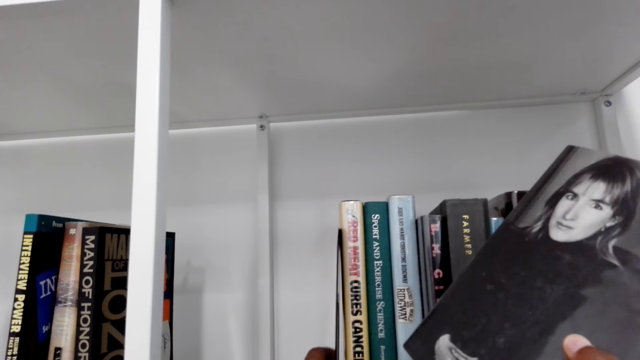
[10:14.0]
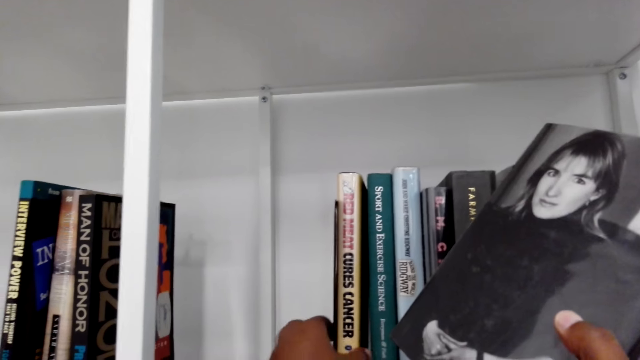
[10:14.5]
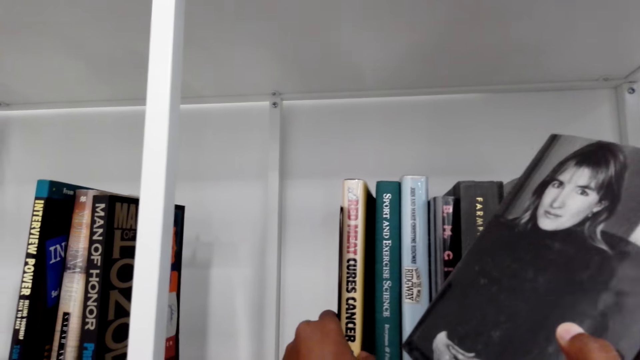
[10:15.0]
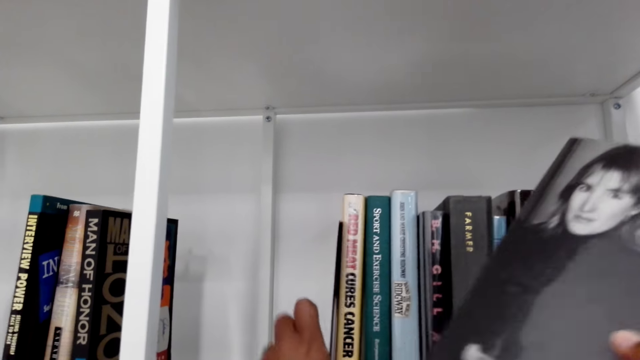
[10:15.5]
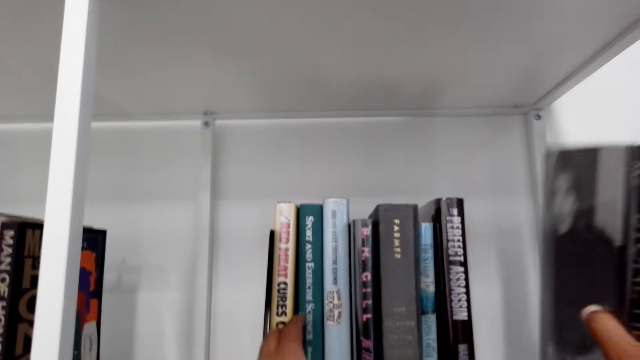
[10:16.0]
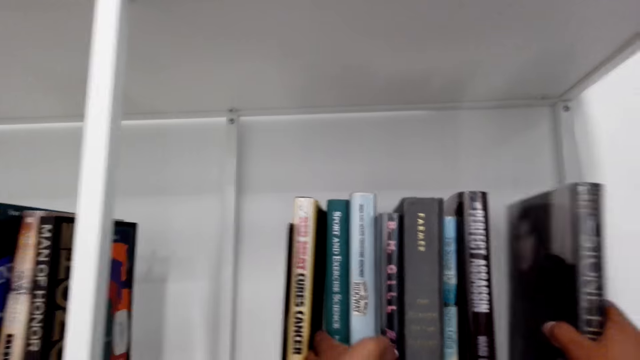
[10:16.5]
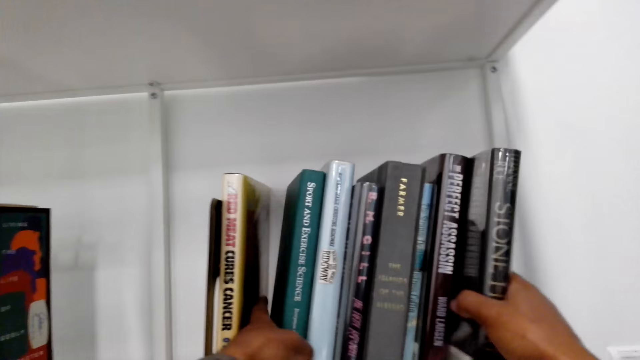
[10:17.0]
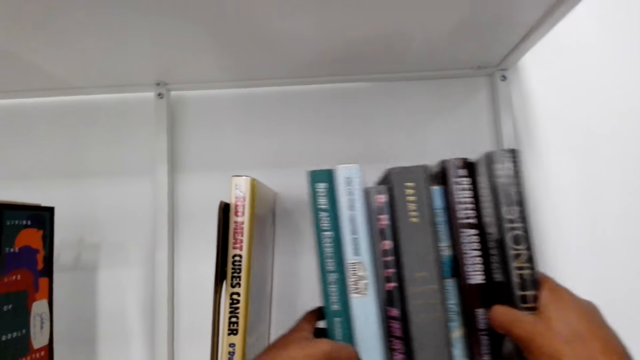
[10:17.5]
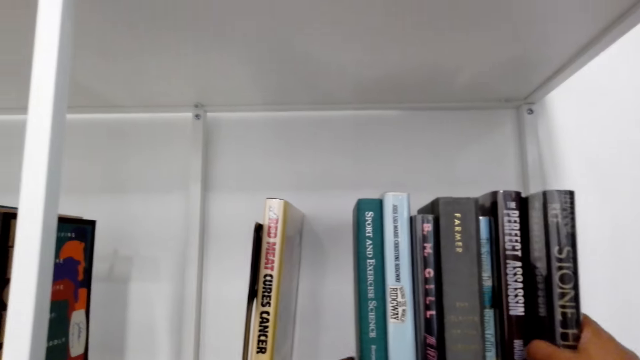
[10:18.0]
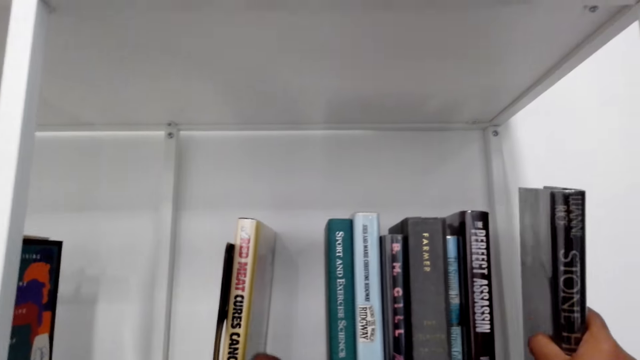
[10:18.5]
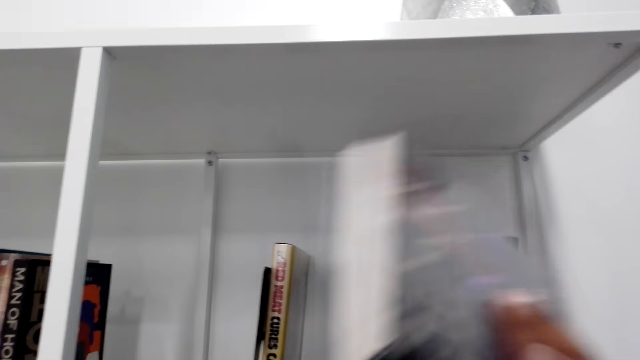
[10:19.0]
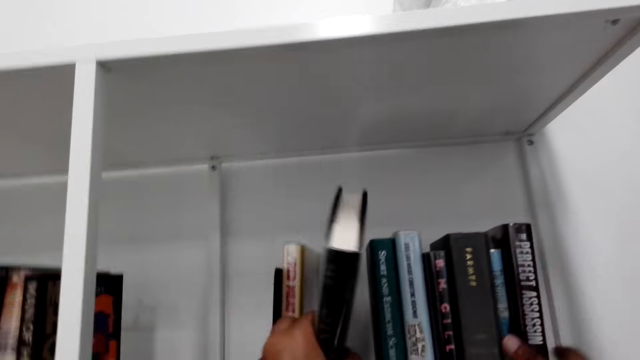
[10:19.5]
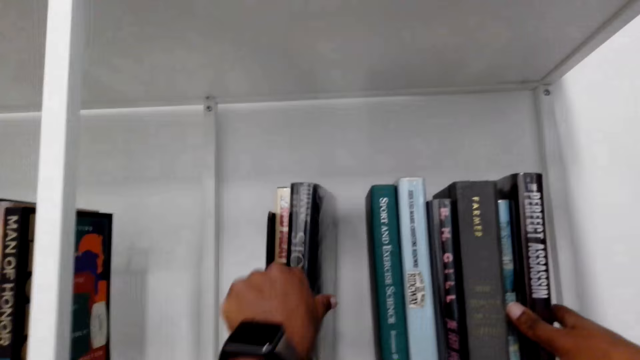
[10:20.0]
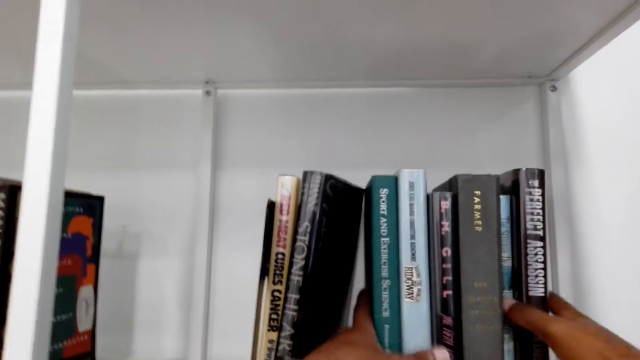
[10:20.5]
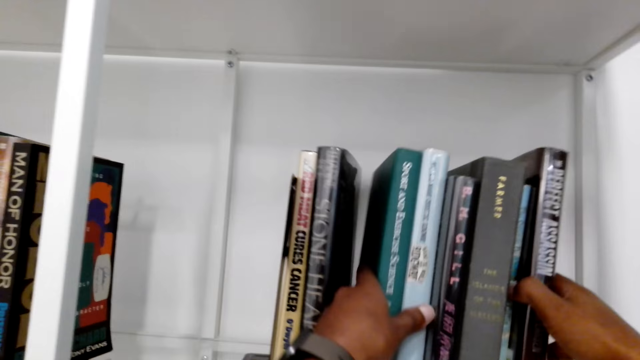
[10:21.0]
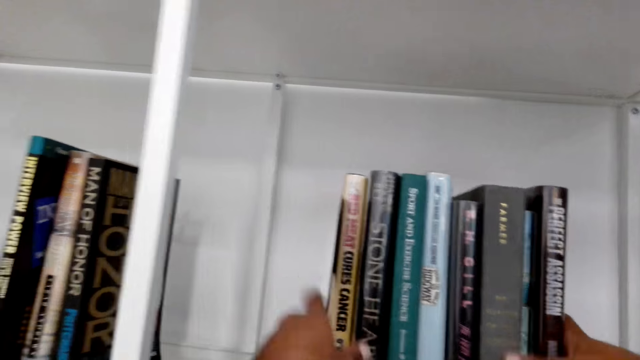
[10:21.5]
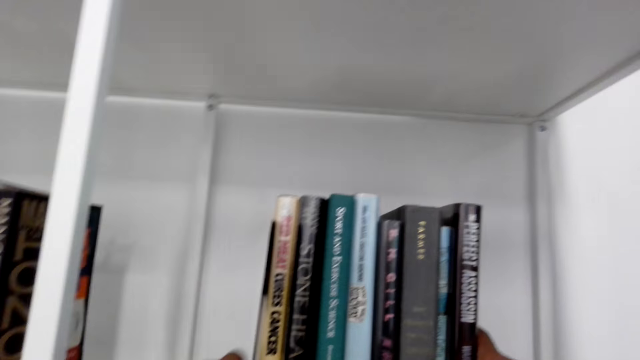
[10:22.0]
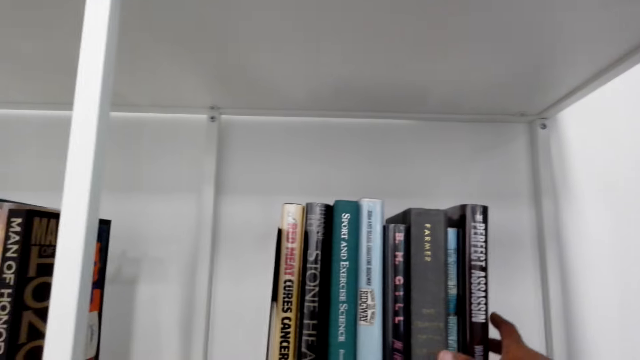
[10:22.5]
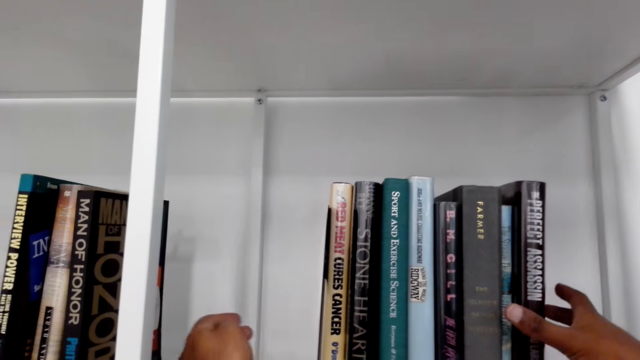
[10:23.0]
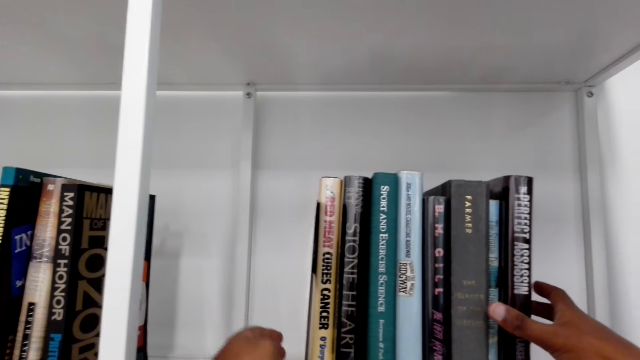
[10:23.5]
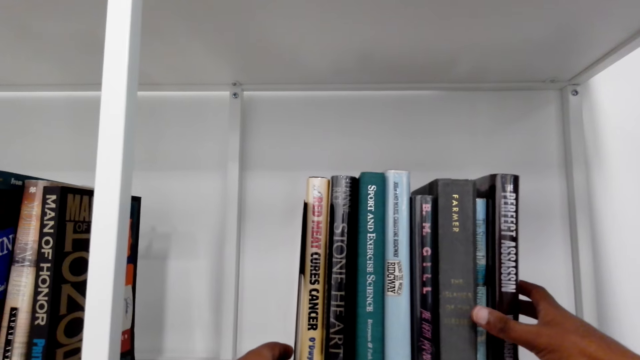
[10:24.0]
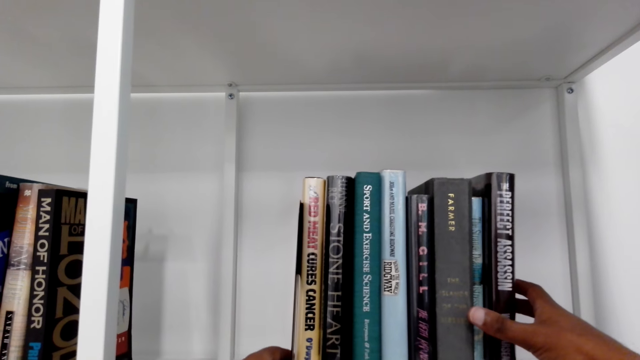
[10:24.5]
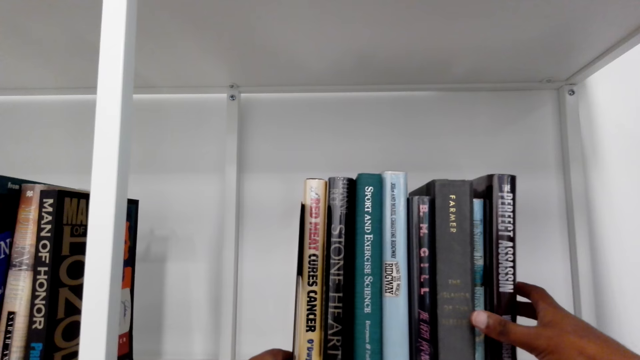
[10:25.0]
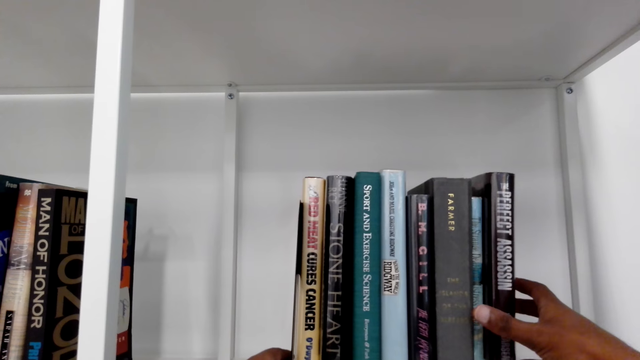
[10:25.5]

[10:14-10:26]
The camera wearer looks at the book. They sort the books on the bookshelf. They arrange the book on the bookshelf.

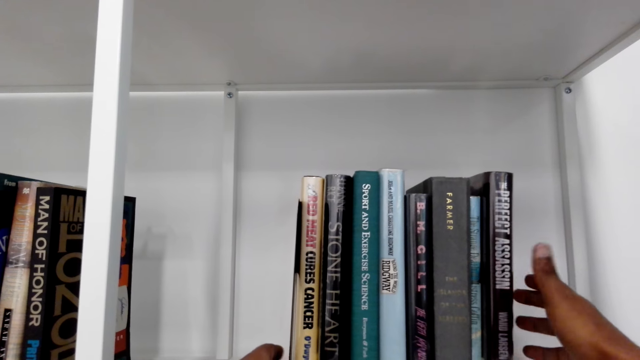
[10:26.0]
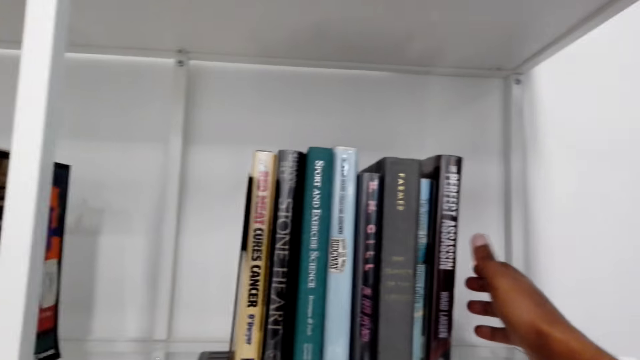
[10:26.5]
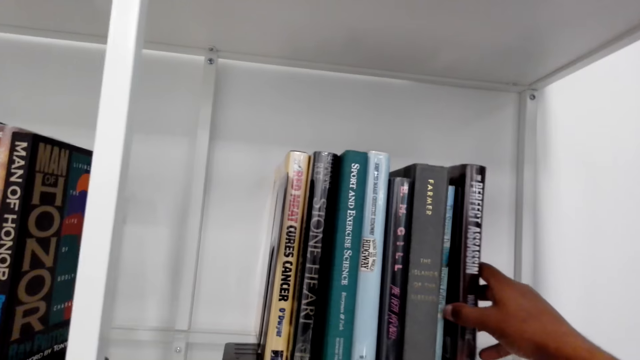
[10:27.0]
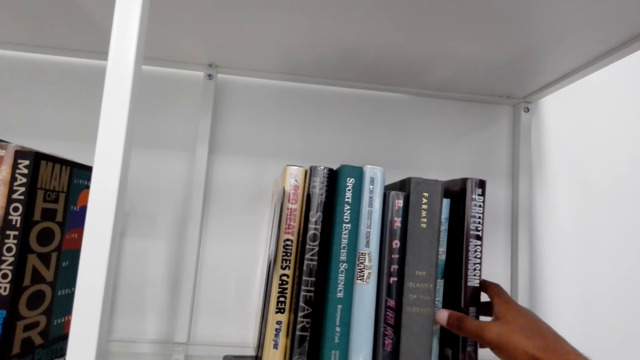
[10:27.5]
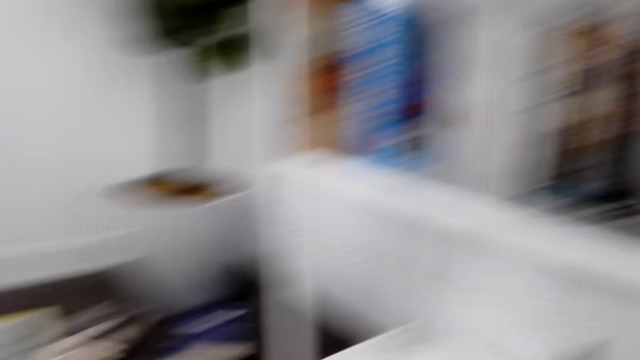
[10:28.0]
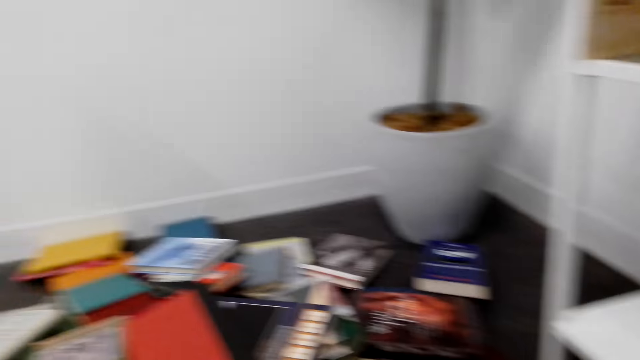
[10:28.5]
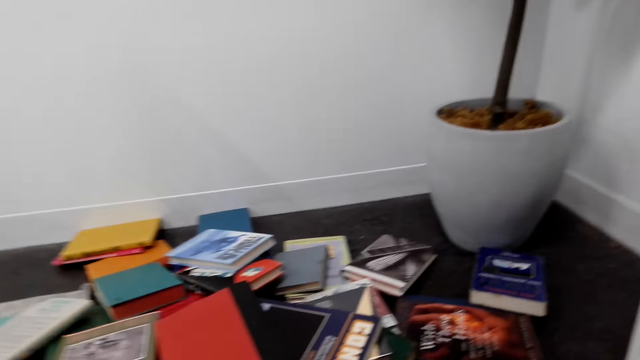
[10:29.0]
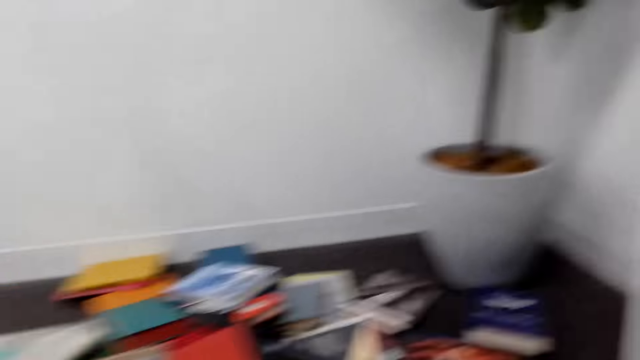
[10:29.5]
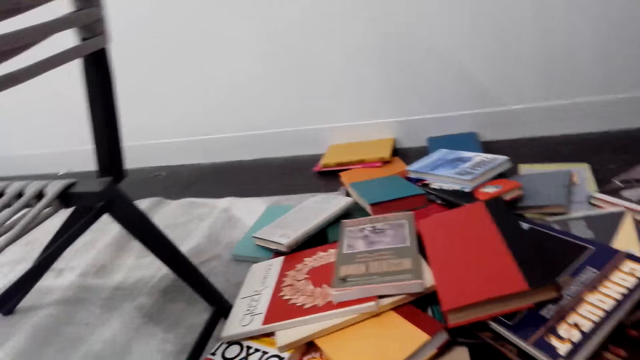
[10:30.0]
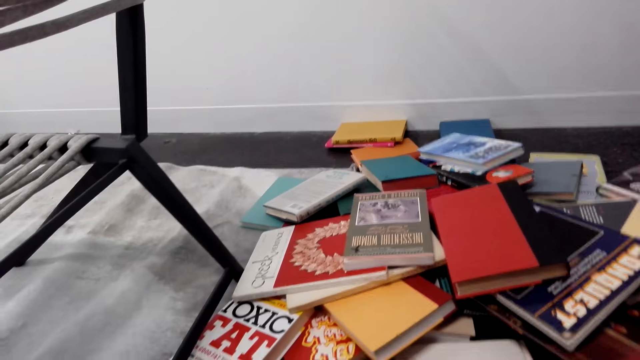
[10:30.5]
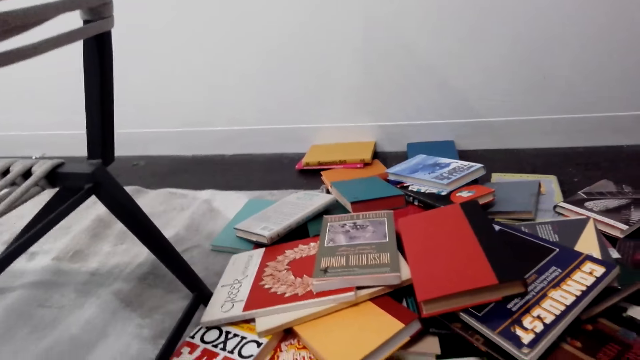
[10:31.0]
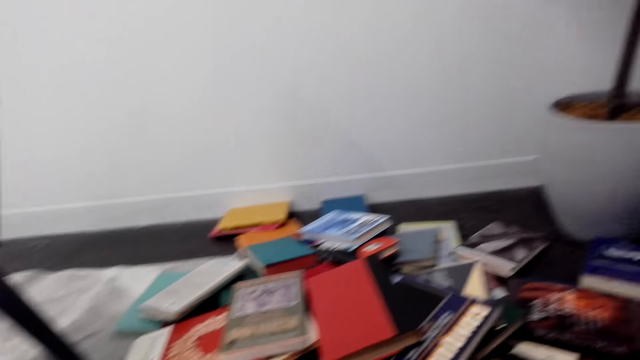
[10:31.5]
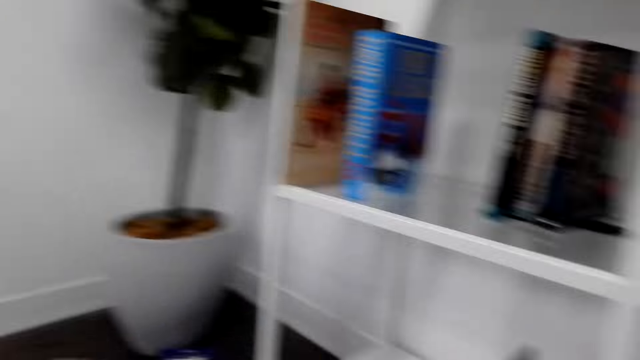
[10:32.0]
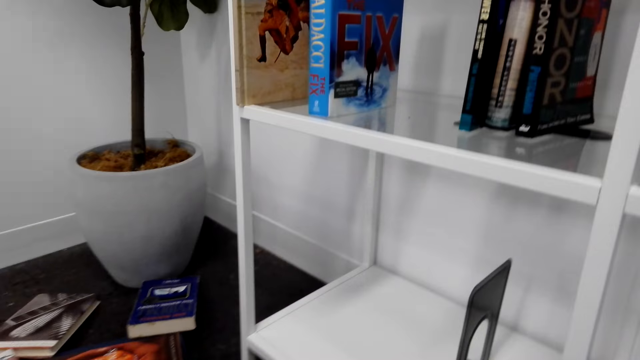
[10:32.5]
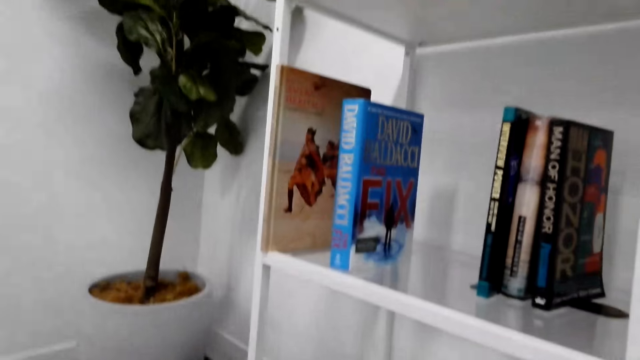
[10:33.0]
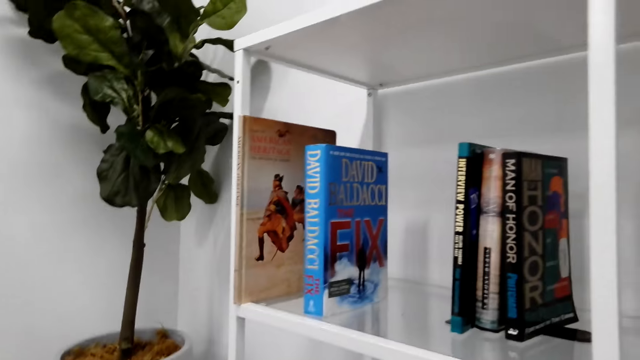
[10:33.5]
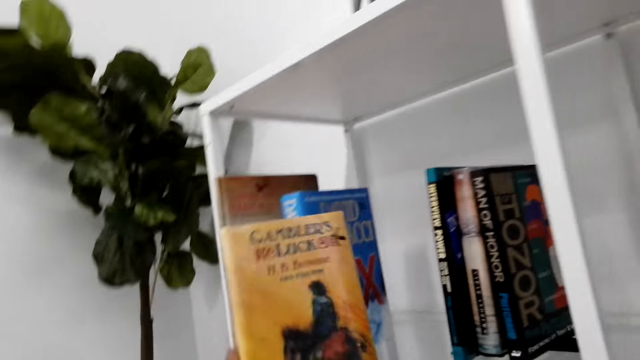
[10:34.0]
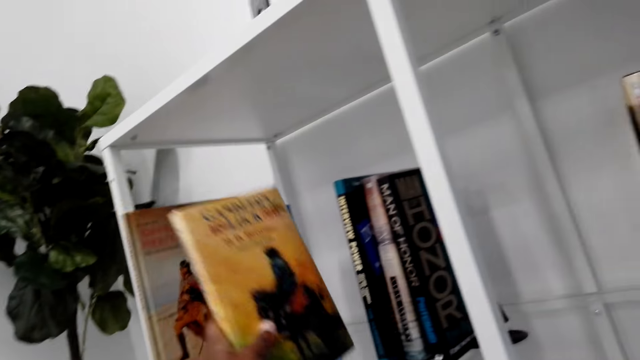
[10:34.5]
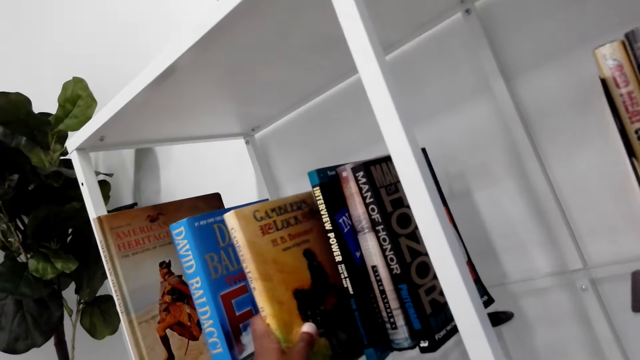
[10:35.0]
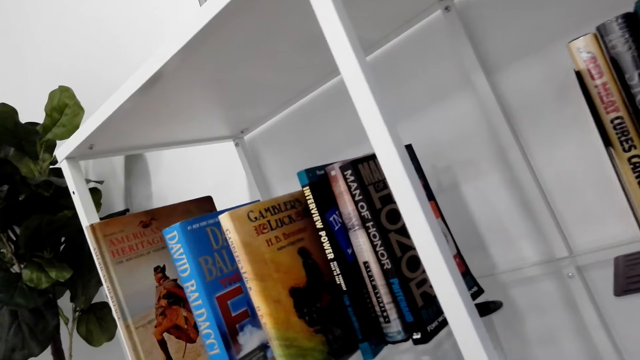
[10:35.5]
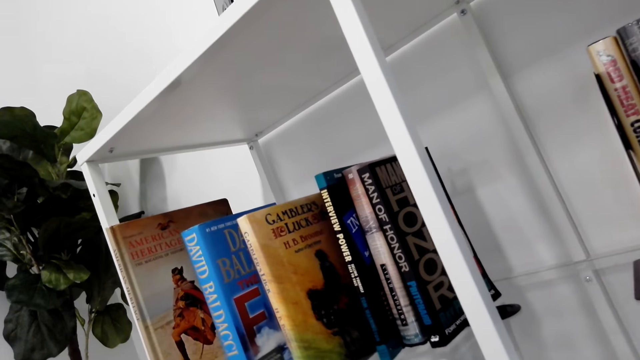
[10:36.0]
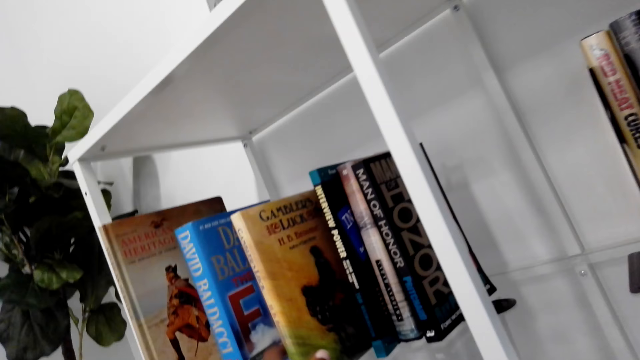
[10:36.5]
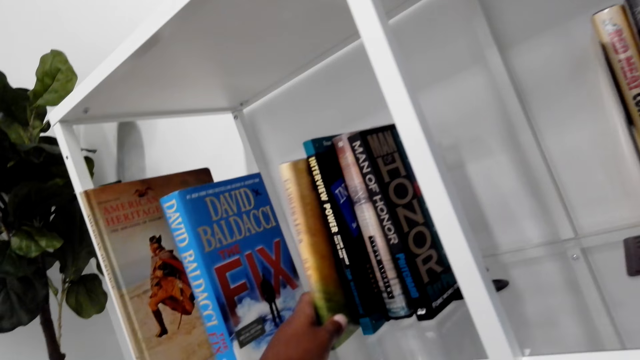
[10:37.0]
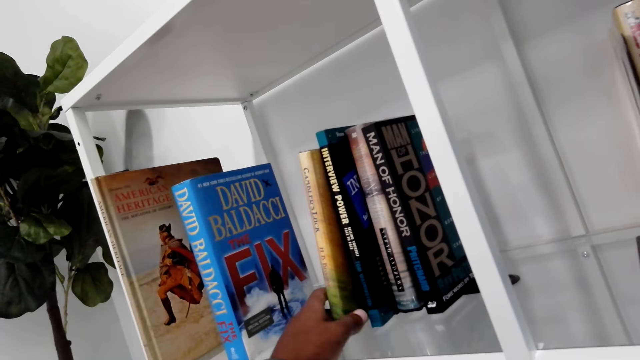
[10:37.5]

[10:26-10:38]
The camera wearer picks a book from the floor. They arrange the book on the bookshelf.
